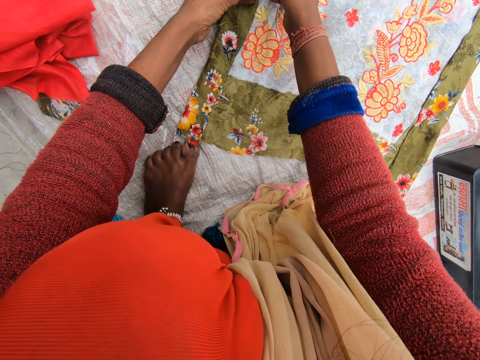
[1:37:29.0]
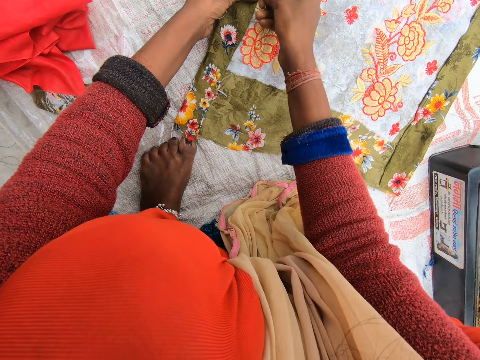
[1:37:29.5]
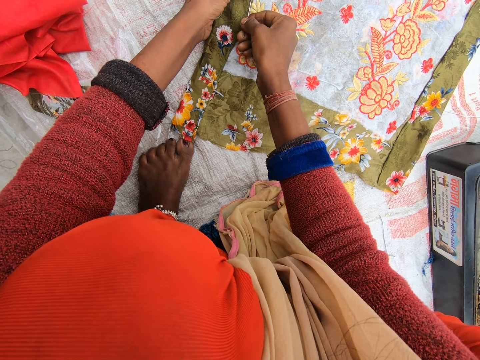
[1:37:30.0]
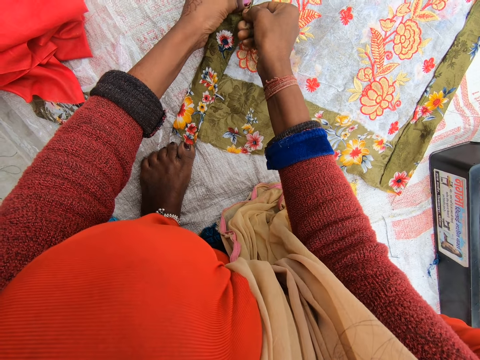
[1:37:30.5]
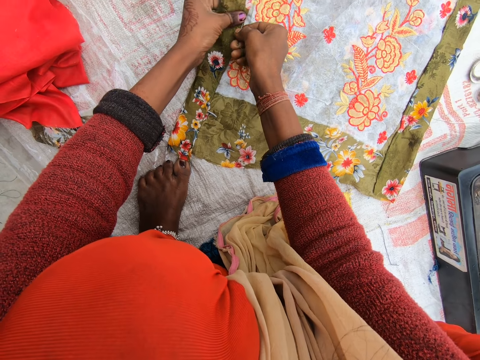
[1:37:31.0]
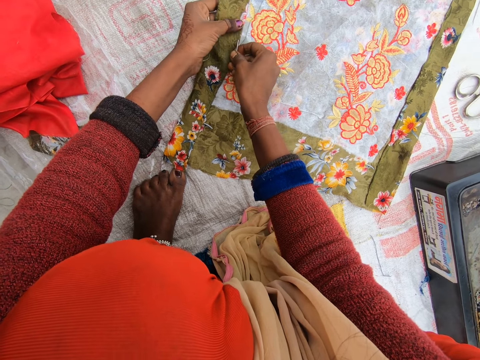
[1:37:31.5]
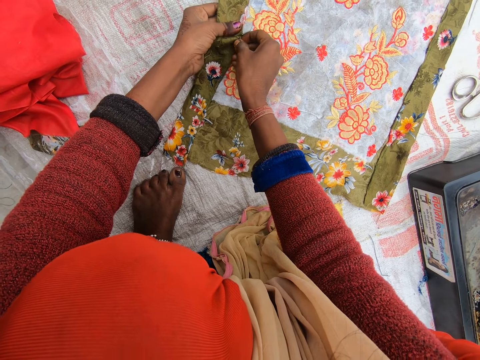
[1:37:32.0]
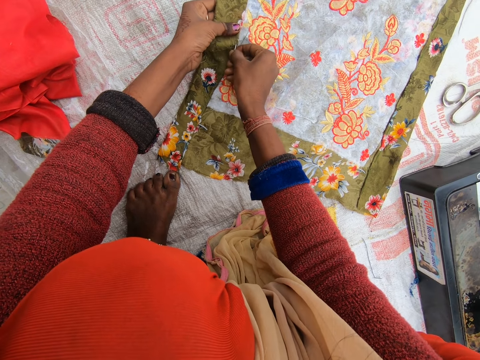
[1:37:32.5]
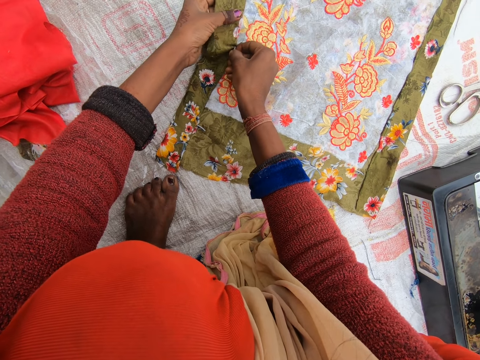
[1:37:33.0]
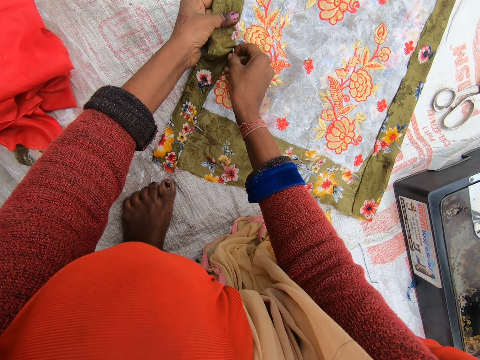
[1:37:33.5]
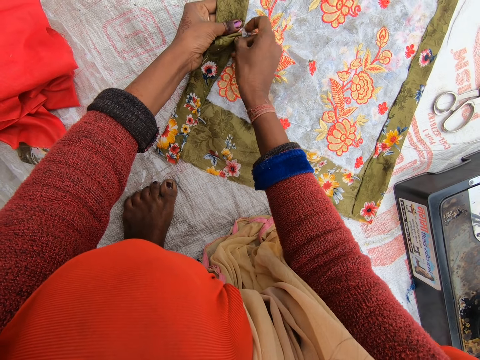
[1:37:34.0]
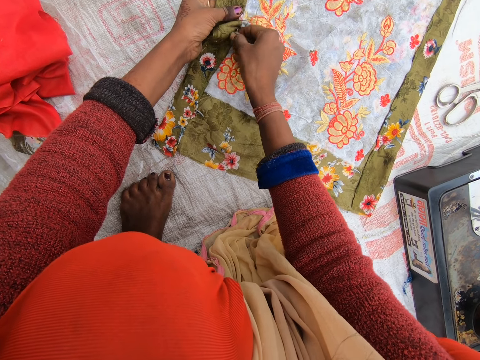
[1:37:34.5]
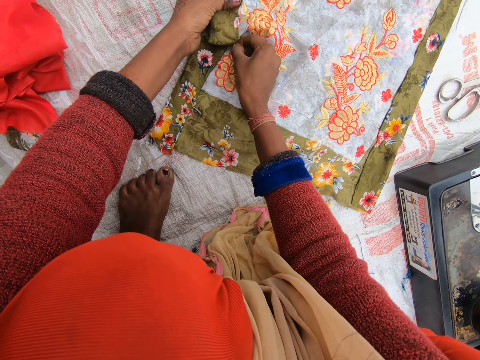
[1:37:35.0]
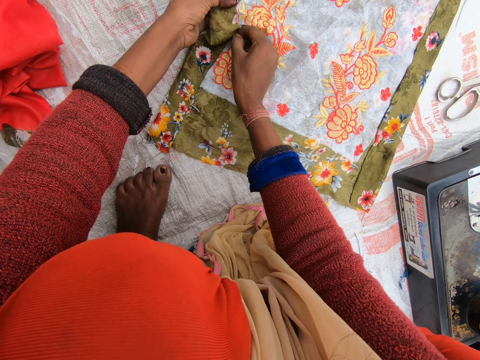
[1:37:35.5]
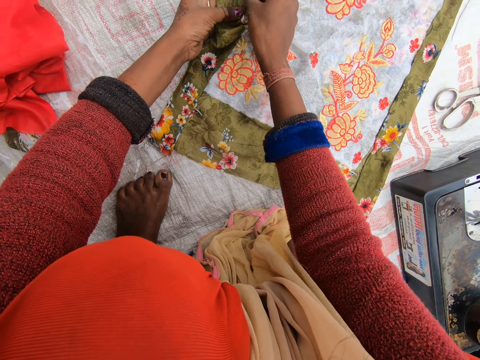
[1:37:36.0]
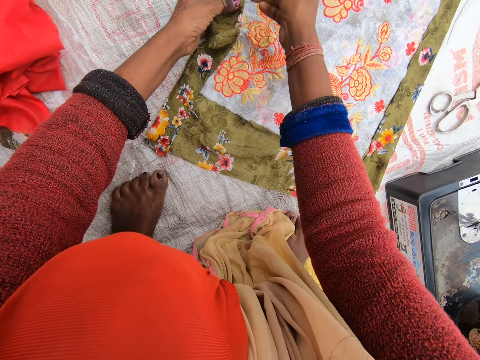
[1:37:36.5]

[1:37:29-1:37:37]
The camera wearer sews the cloth with the needle in her right hand.
